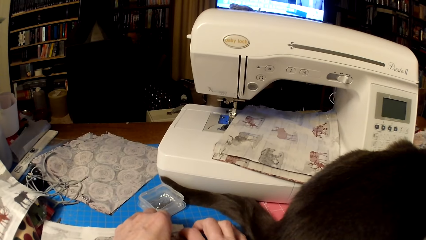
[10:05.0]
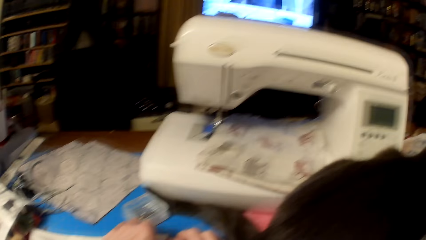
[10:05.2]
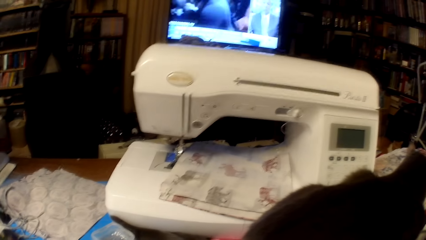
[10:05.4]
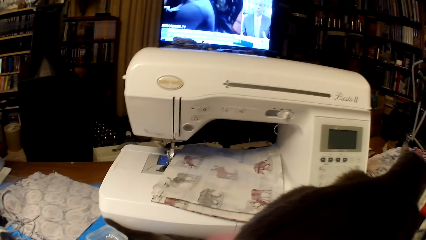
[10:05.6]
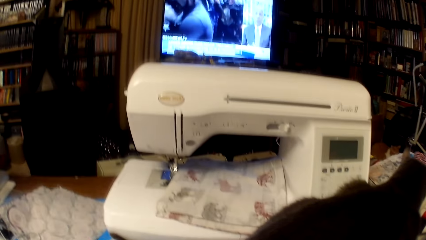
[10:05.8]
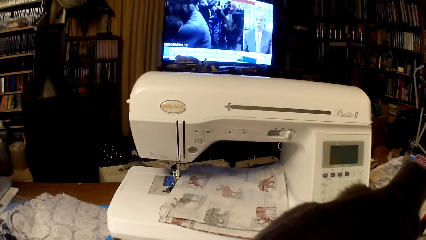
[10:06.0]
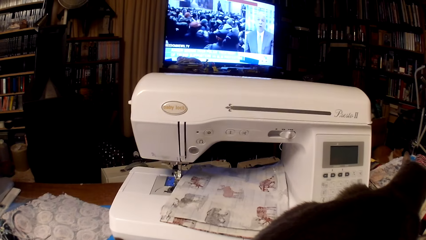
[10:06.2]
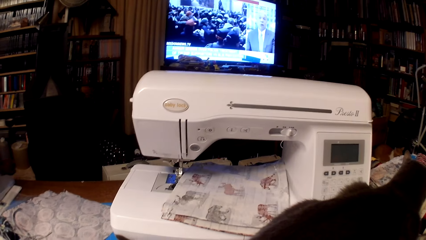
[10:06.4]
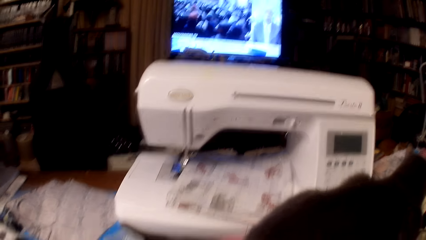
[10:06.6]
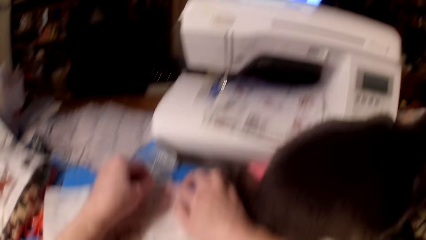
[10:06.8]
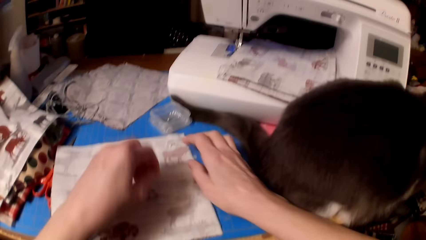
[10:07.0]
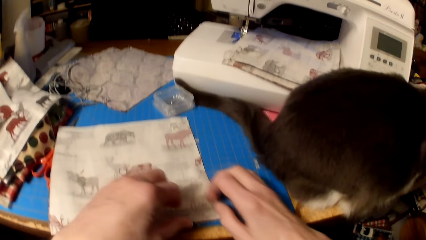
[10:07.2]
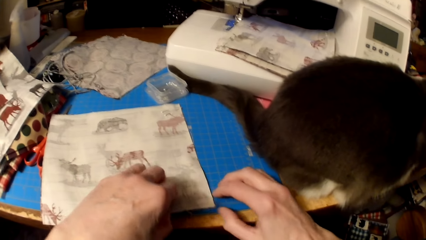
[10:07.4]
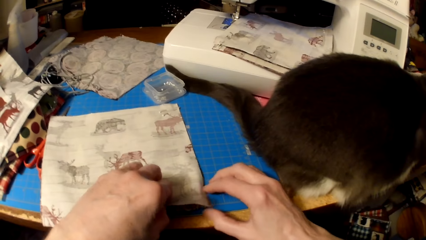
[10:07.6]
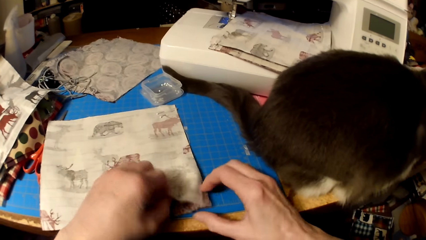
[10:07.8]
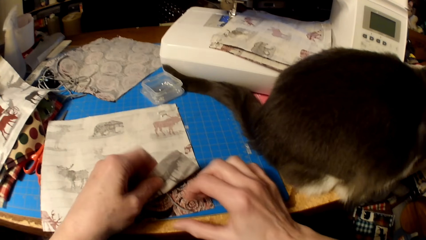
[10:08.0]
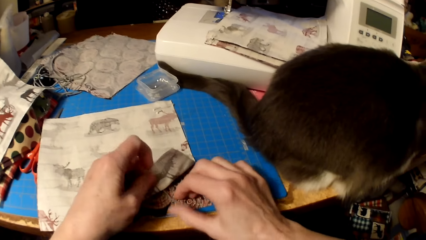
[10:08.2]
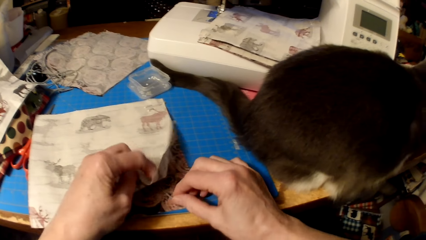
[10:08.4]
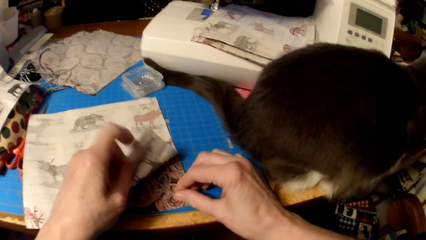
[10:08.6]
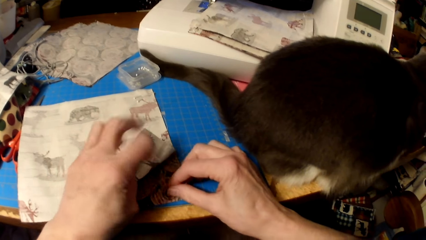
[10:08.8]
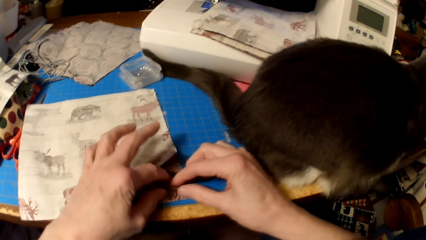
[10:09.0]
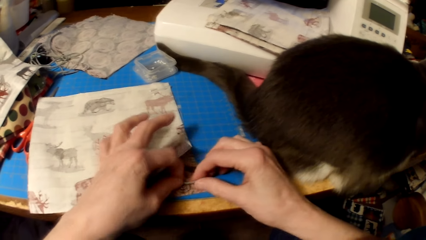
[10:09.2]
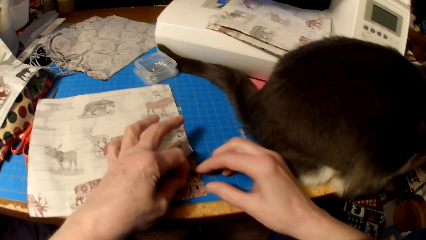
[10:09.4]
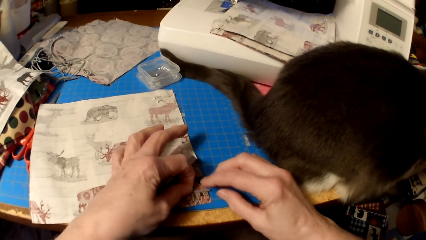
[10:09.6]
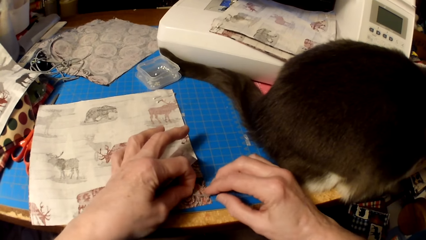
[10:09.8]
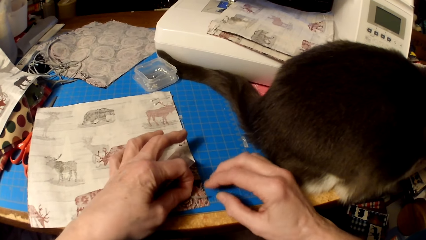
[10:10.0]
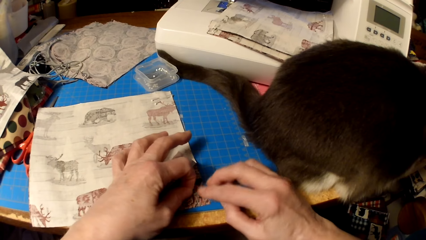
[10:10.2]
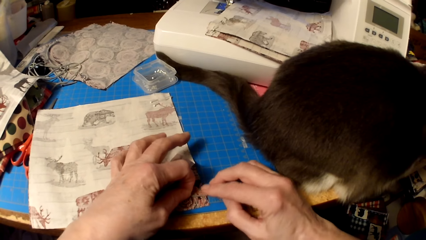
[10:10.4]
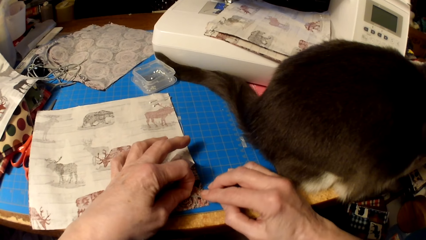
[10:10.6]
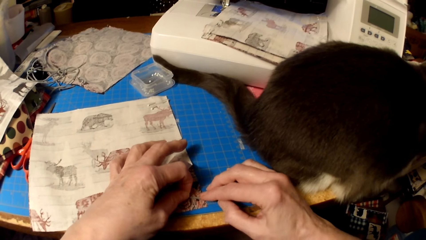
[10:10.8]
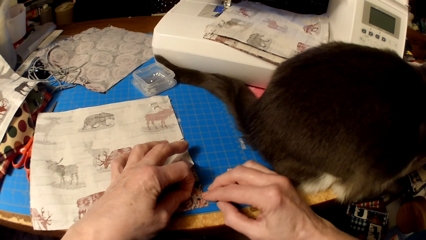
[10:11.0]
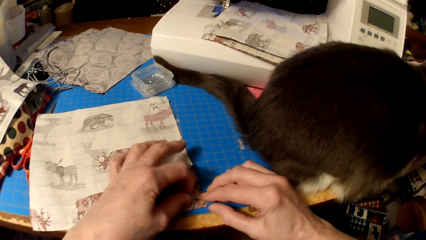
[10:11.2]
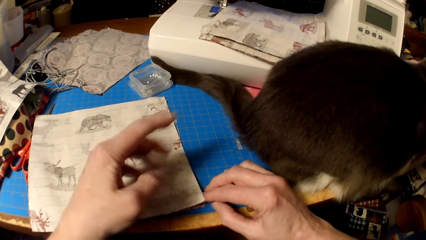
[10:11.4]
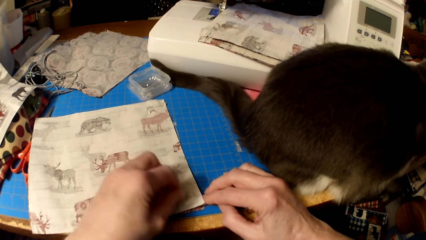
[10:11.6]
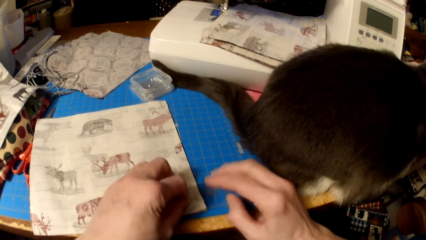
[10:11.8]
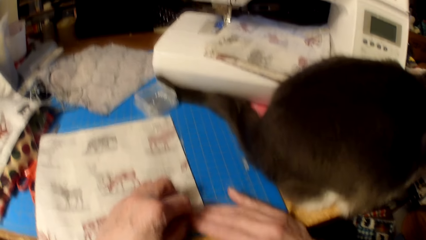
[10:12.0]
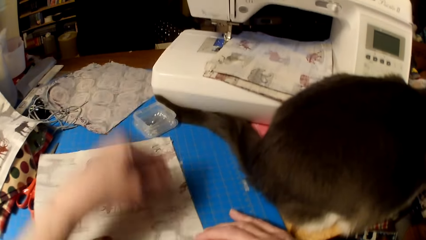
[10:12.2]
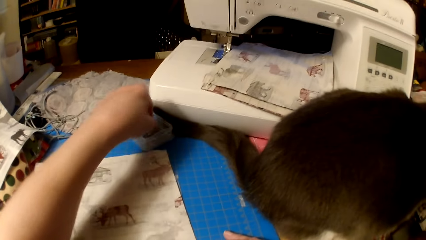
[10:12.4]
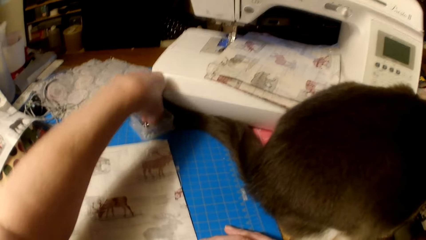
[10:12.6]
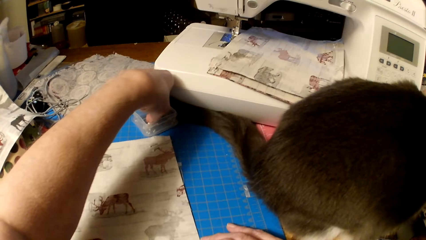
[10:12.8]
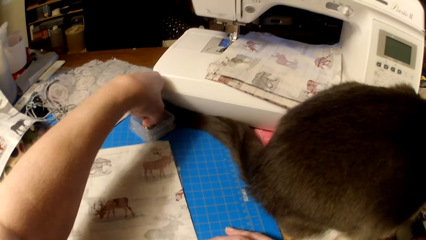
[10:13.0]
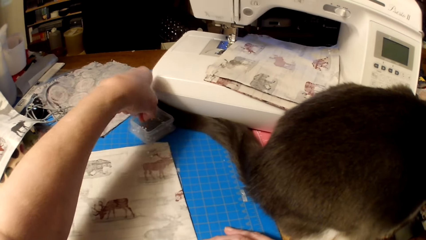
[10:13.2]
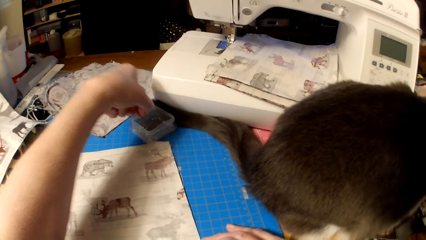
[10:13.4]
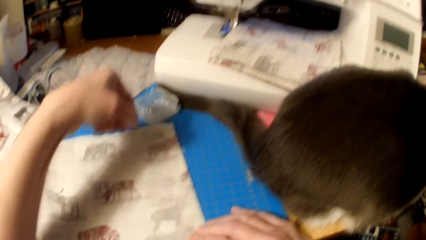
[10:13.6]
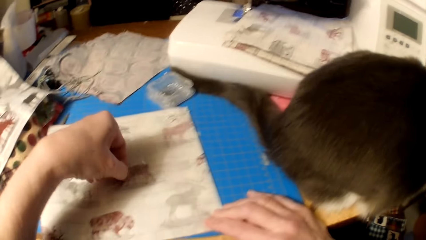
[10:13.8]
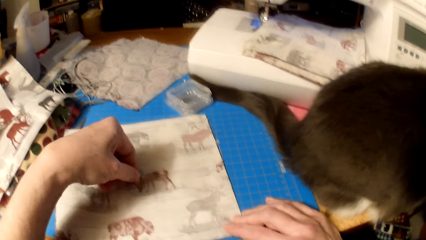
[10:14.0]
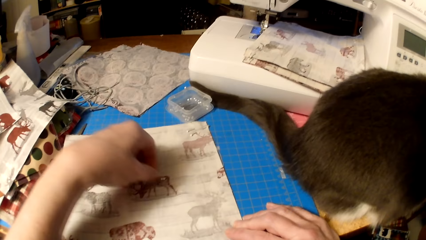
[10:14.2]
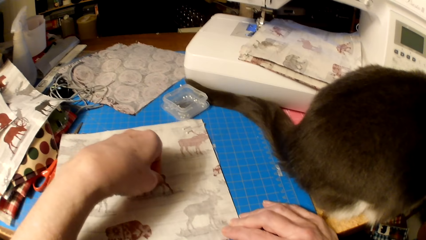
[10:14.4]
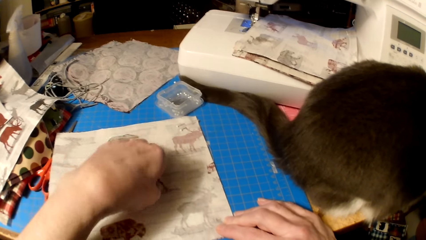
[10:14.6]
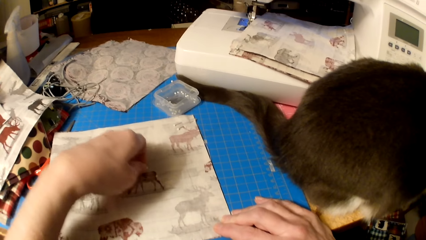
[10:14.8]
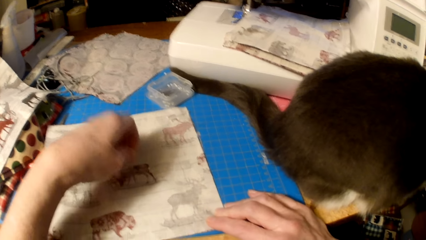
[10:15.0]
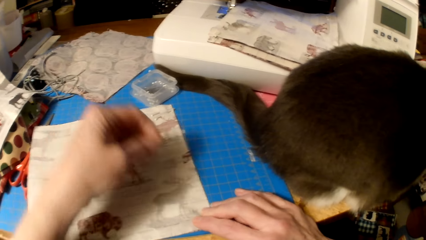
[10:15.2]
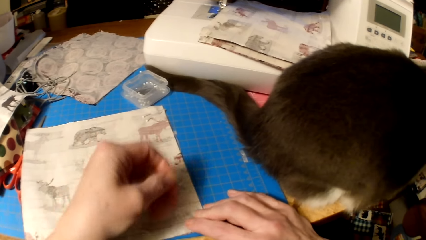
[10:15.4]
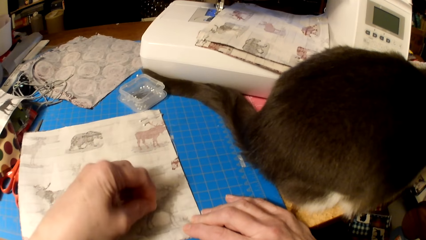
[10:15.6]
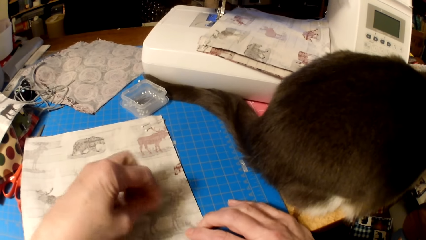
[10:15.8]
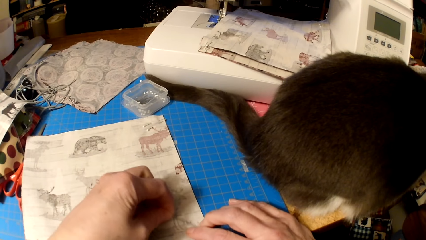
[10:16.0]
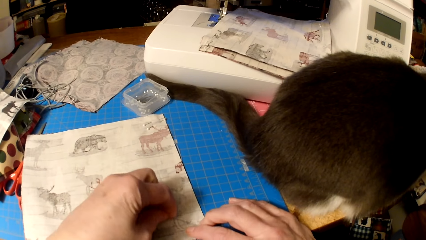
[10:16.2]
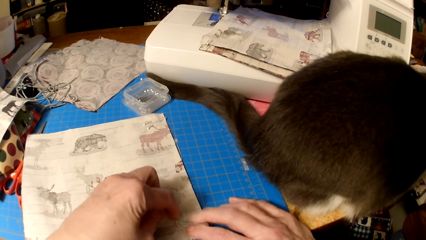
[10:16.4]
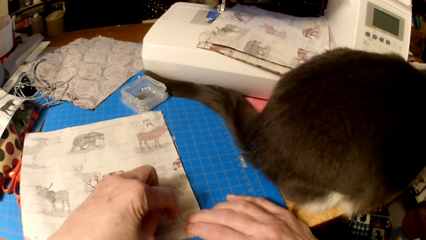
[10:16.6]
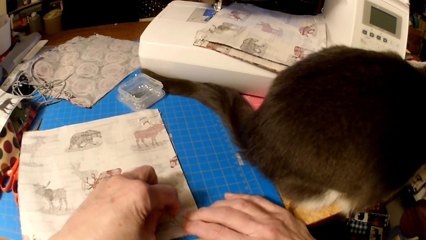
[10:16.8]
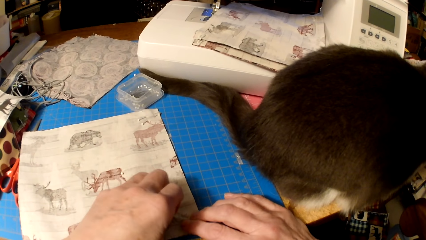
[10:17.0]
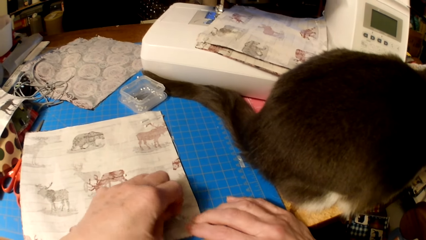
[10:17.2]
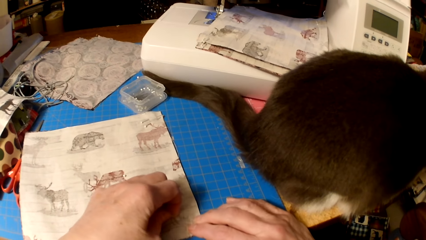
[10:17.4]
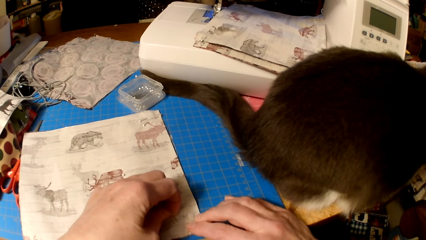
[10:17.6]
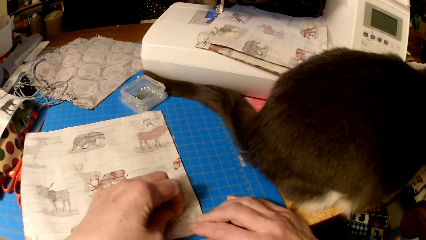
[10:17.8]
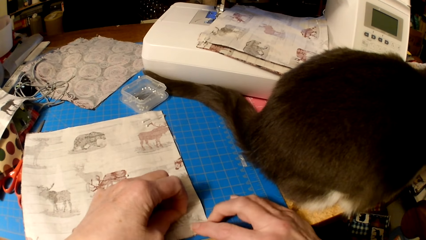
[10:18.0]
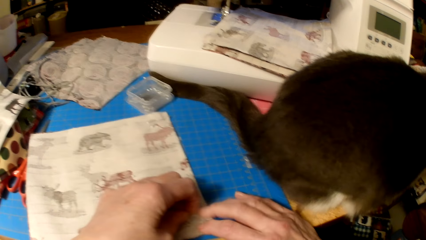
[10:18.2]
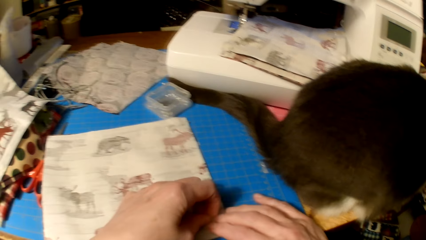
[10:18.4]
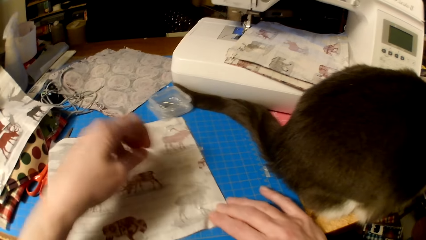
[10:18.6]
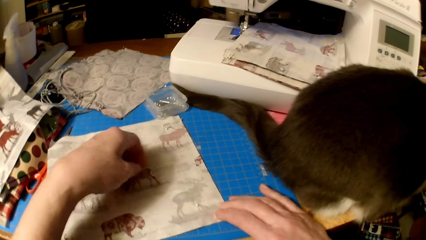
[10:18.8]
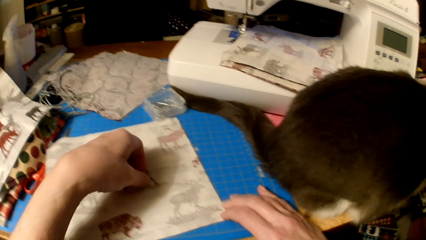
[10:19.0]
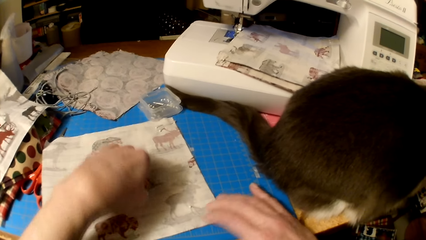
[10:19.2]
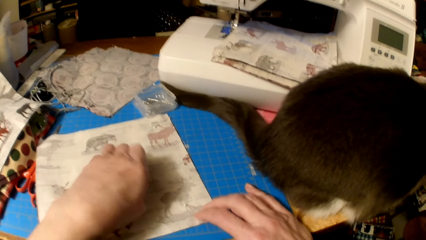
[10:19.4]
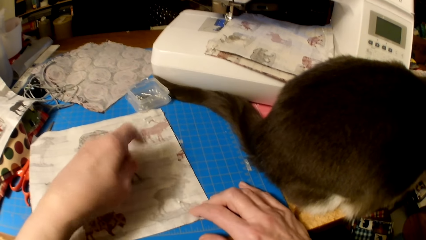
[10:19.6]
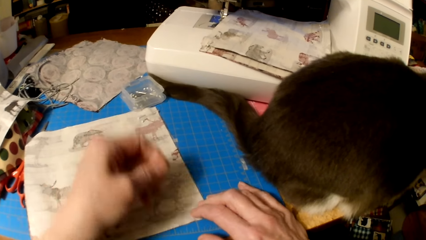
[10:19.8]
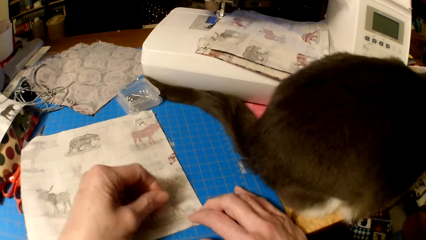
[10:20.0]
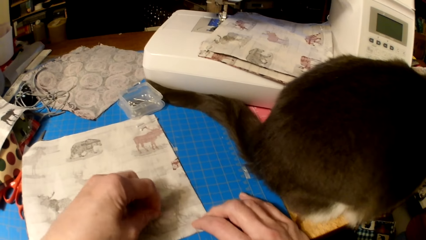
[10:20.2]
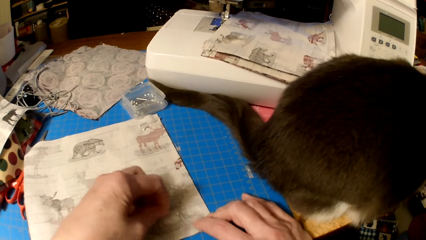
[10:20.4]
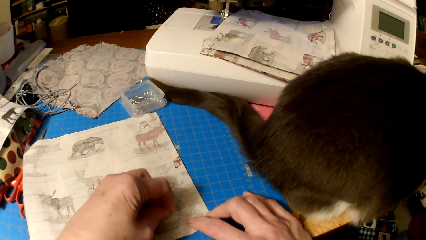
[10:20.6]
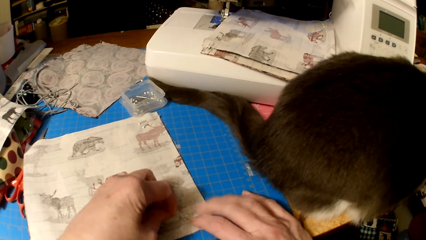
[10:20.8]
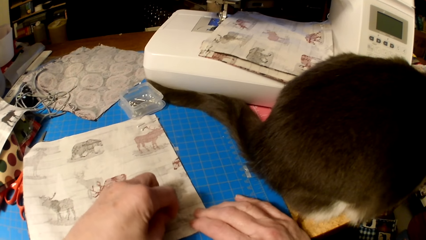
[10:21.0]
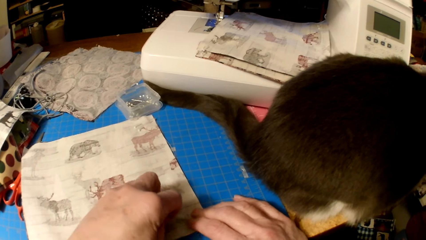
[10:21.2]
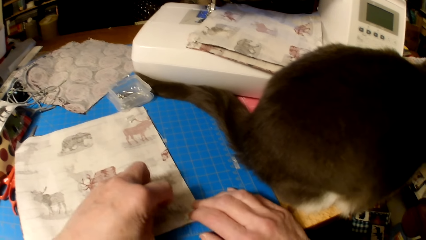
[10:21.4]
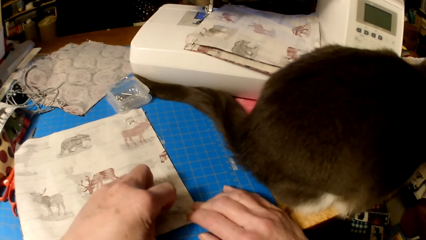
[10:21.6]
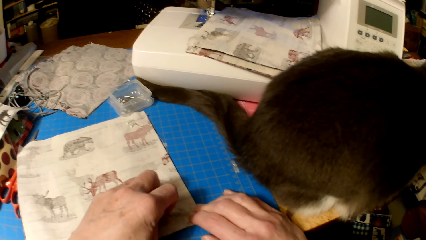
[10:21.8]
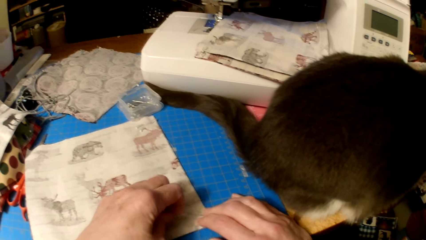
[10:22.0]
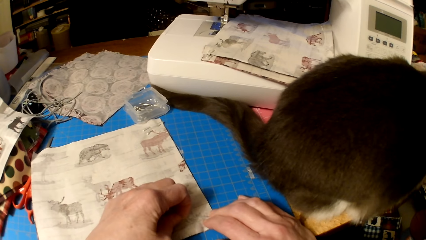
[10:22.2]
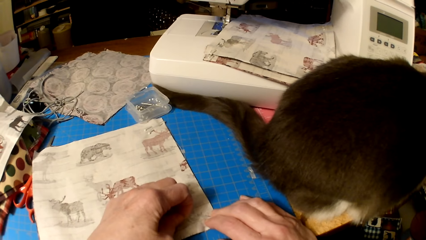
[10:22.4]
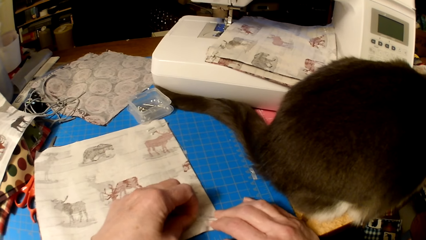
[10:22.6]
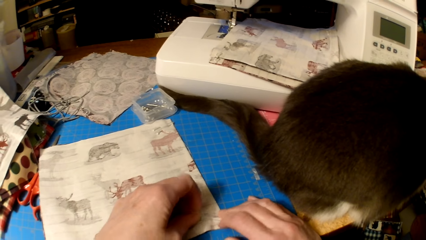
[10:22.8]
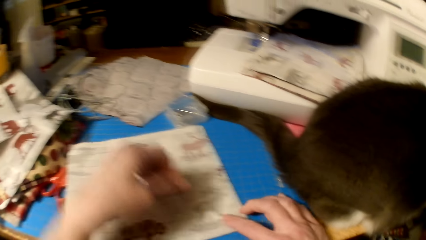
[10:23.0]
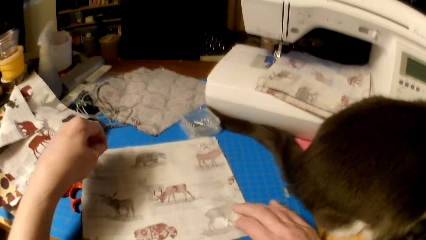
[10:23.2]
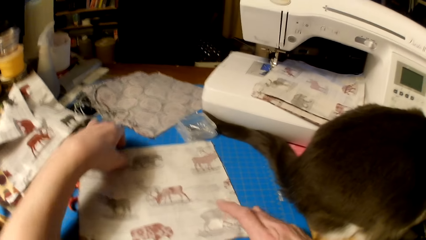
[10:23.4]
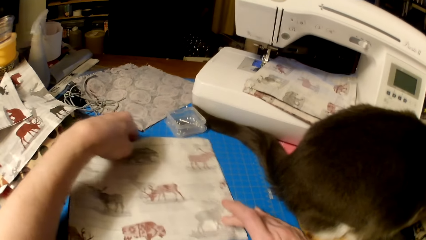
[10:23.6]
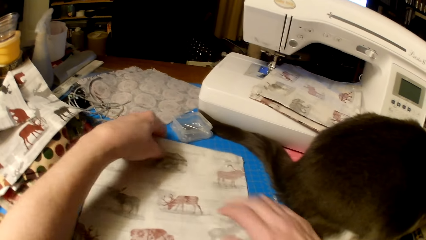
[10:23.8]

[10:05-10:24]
The camera wearer looks at the television. They lift the edge of a piece of cloth. They fix the knitting thread in the cloth. They pick pins or needles from the container. They drop the needles on the cloth. They put the pins in the pieces of cloth. They pick a needle and stick the needle on the cloth.
